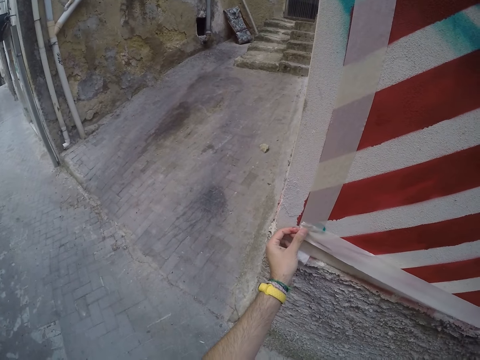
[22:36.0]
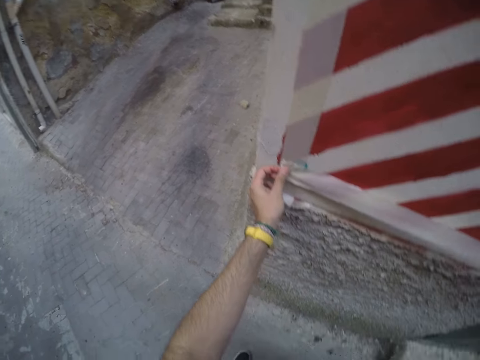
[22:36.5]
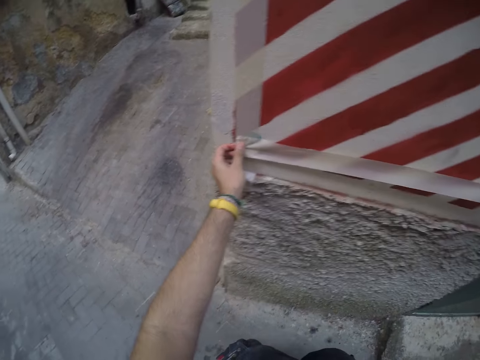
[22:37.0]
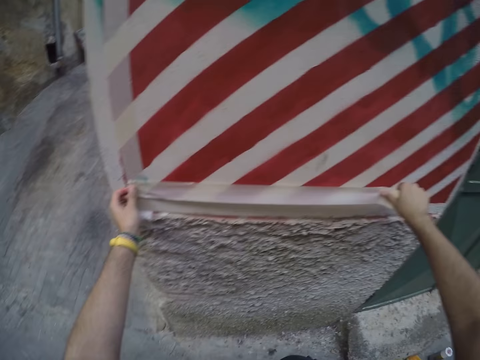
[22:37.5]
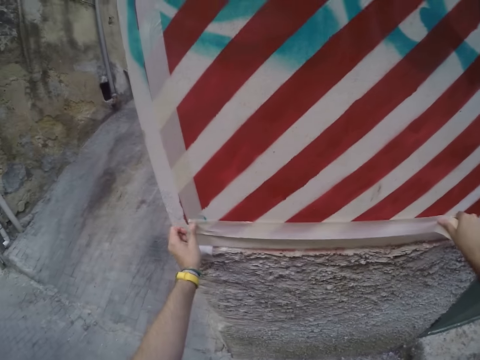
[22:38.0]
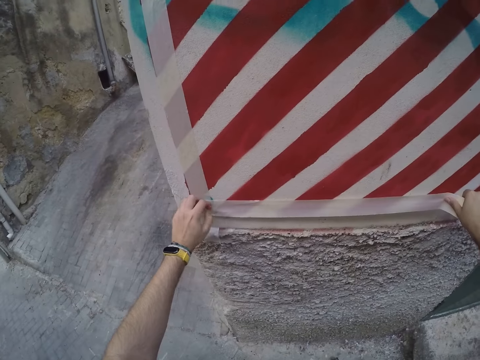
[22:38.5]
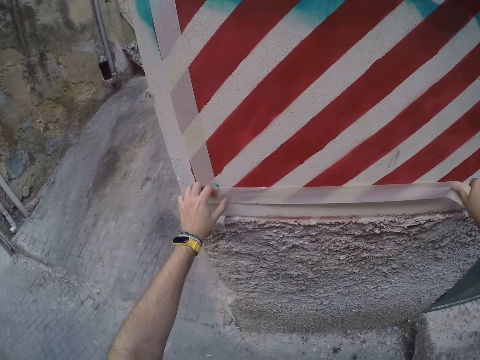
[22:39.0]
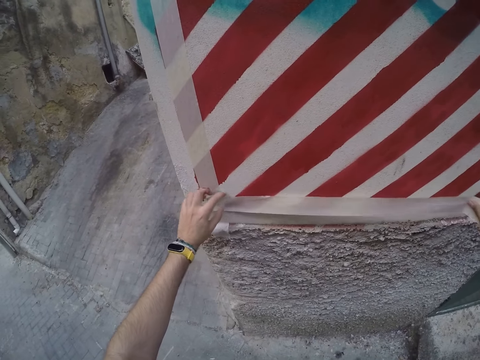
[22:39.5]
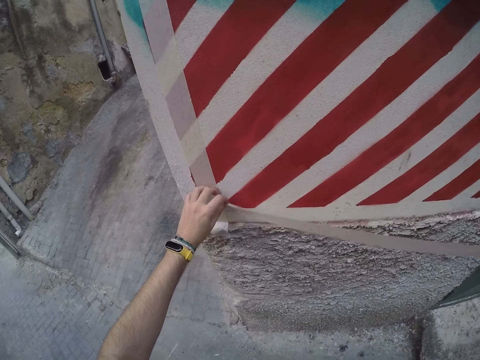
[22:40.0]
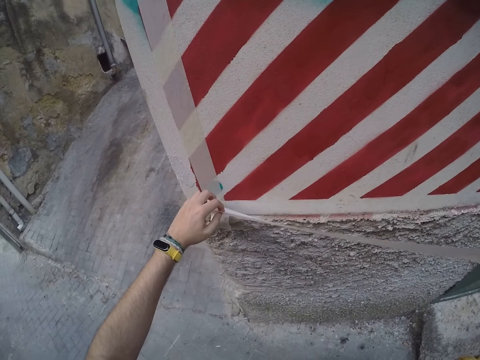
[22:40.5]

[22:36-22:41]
The camera wearer places the masking tape on the wall with both hands.

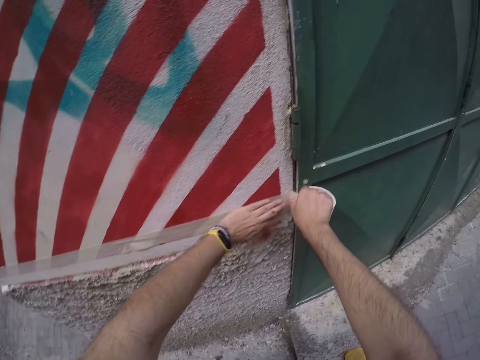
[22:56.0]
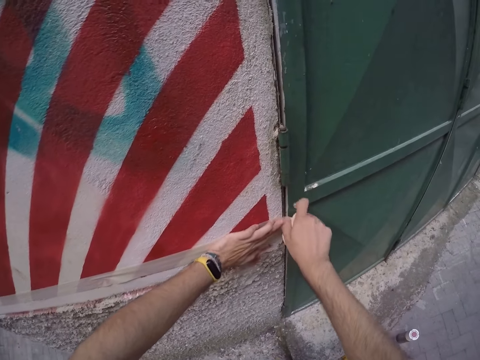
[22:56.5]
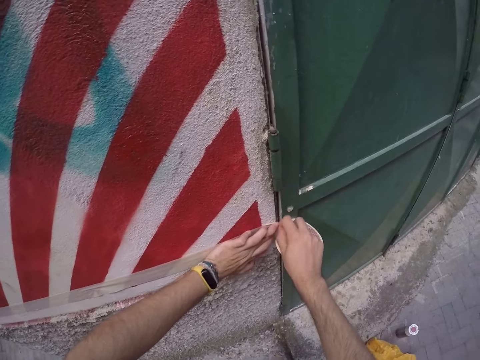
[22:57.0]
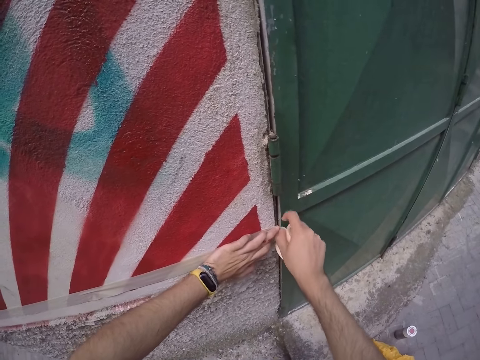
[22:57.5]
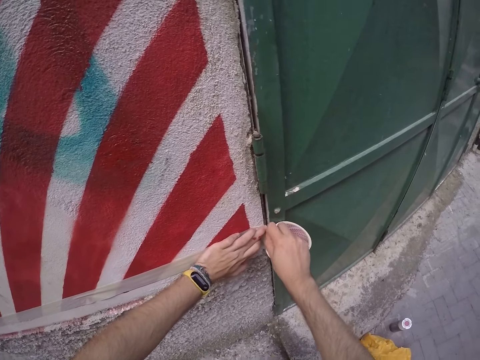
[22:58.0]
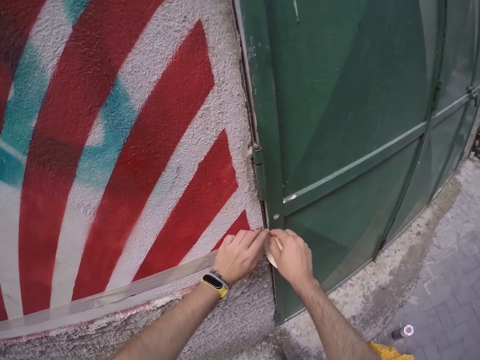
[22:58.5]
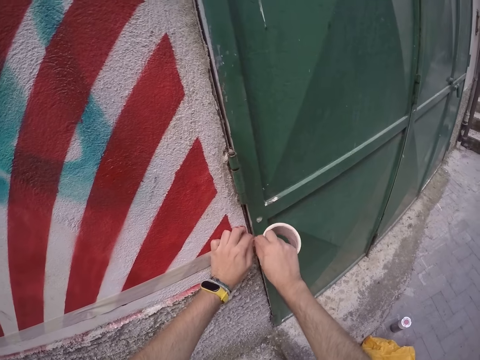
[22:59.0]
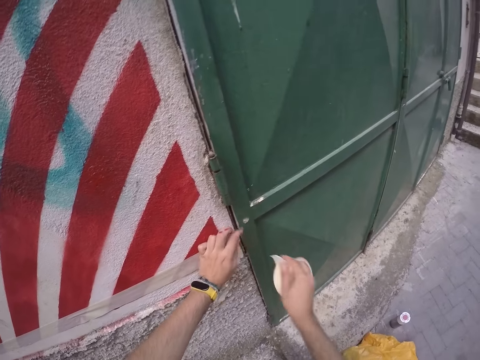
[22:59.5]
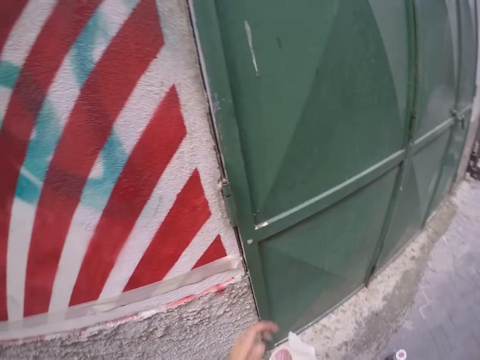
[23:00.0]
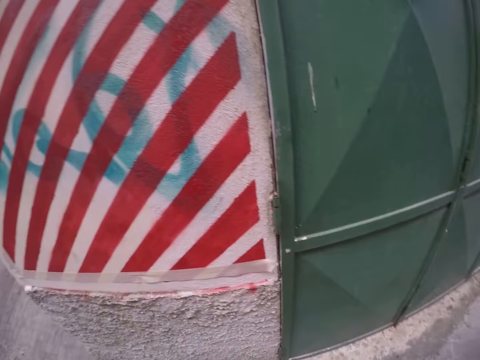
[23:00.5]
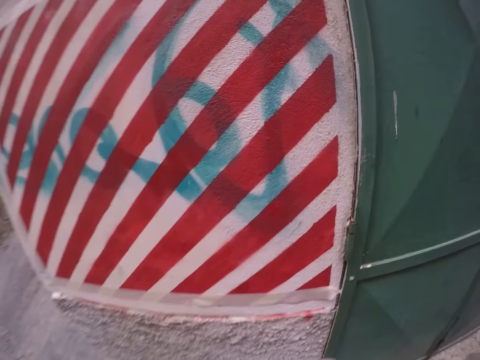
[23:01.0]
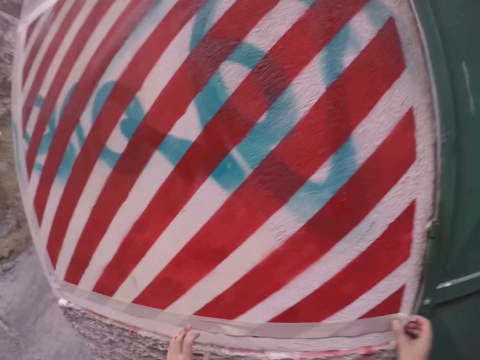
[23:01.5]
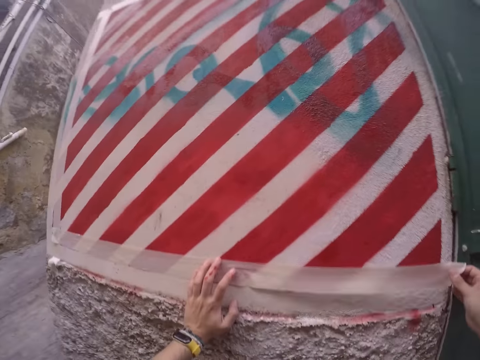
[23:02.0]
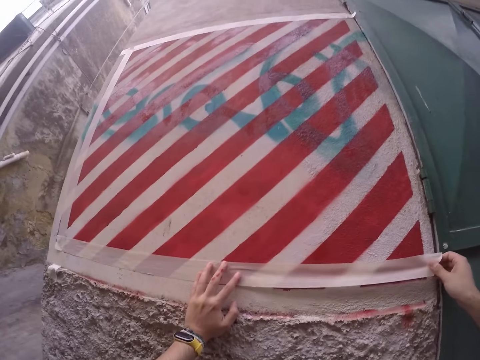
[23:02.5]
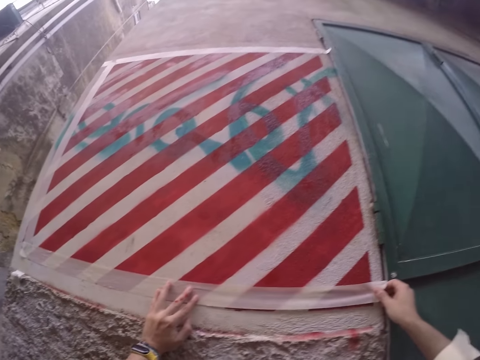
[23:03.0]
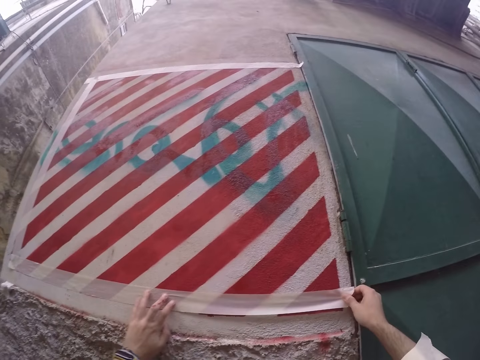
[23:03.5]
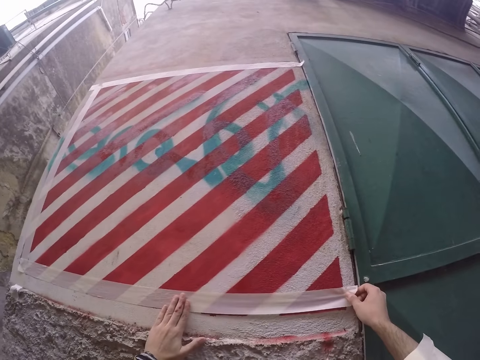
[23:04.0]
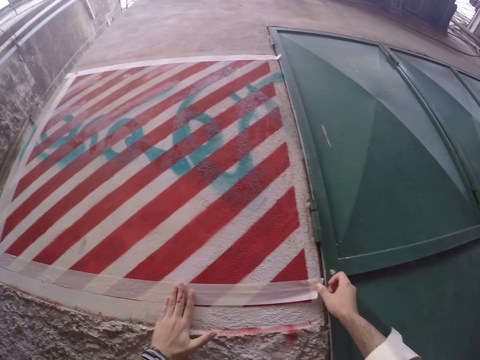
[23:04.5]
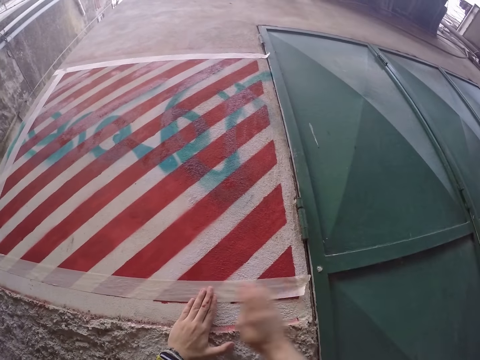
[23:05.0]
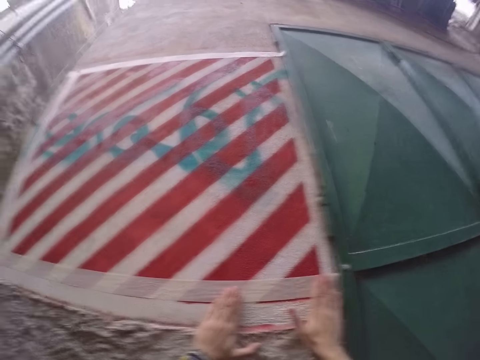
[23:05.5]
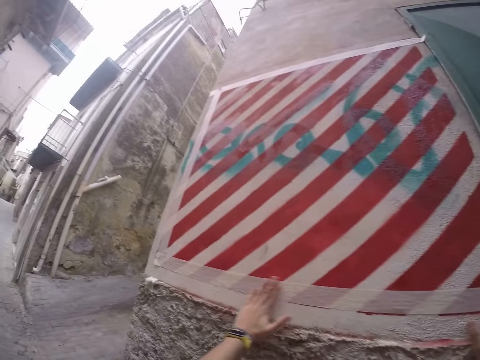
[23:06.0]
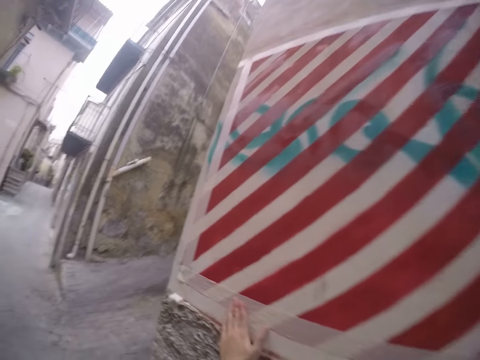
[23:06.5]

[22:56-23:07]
The camera wearer cuts the masking tape in his right hand with his left hand. He adjusts the masking tape on the wall with both hands.

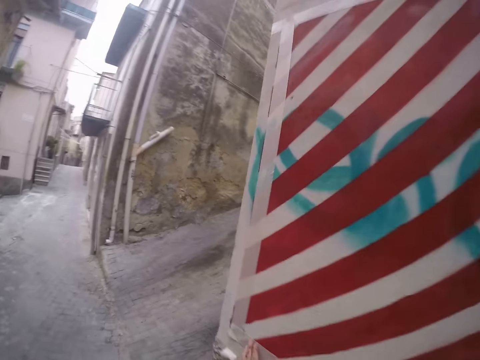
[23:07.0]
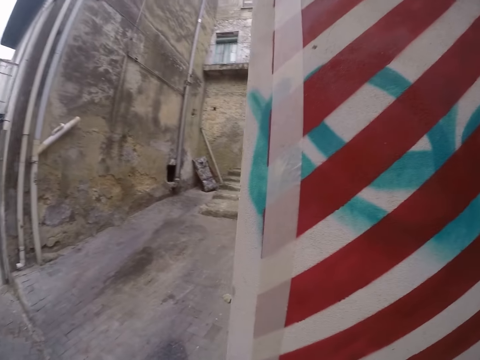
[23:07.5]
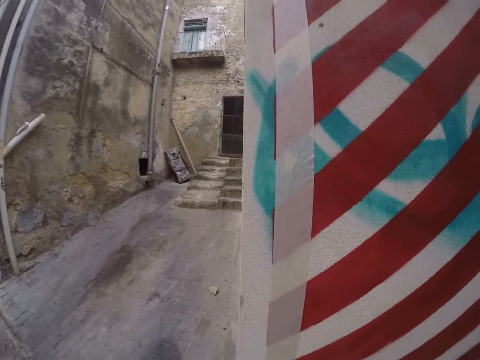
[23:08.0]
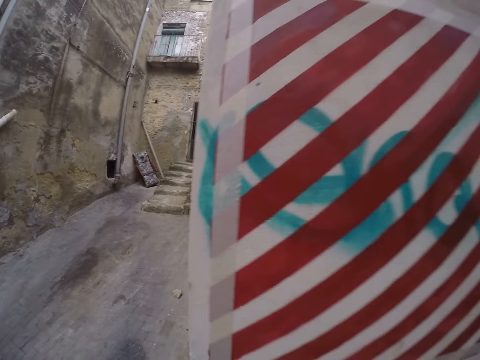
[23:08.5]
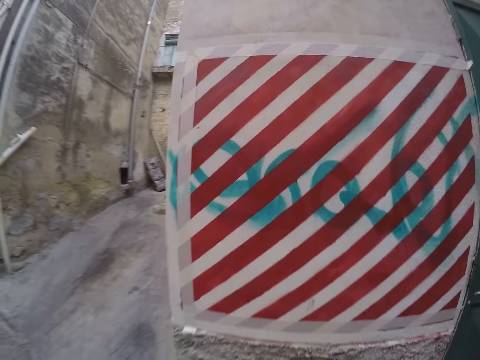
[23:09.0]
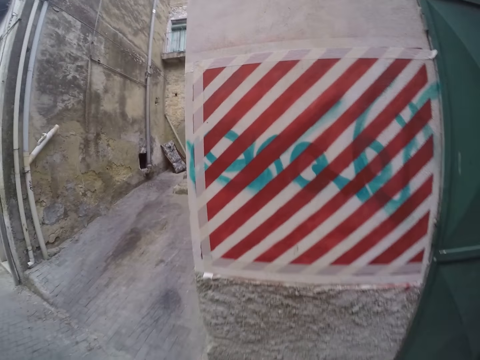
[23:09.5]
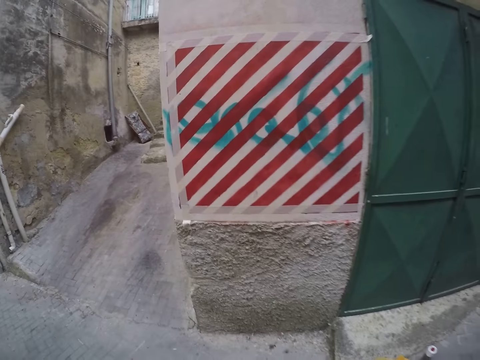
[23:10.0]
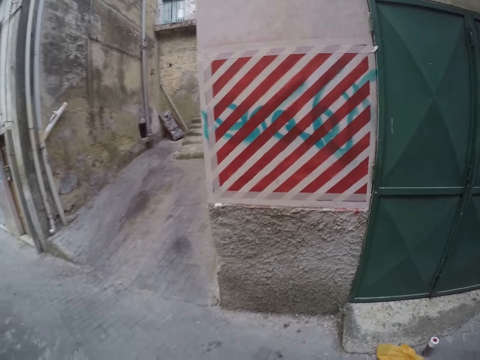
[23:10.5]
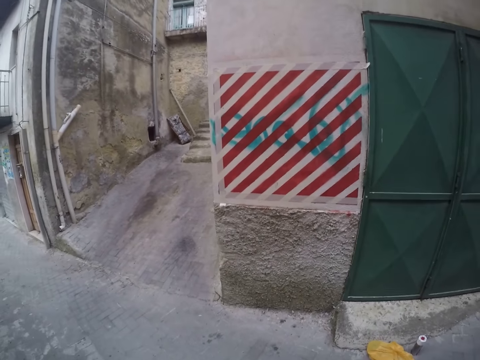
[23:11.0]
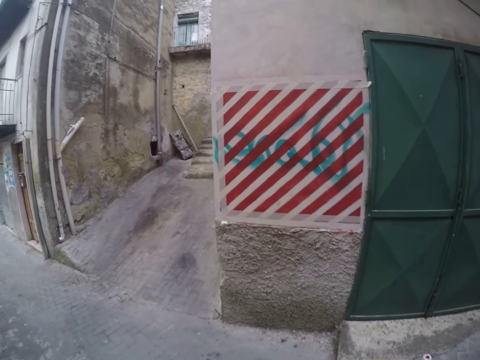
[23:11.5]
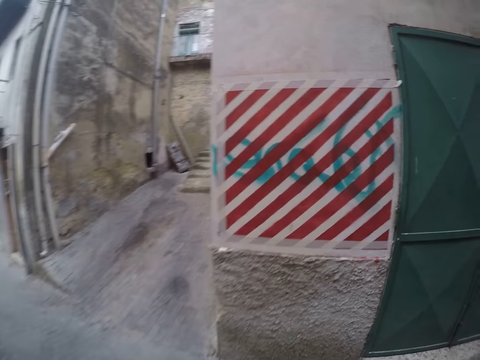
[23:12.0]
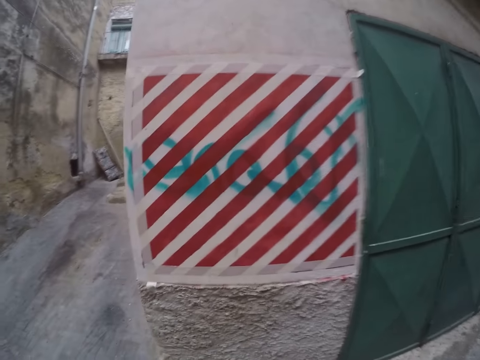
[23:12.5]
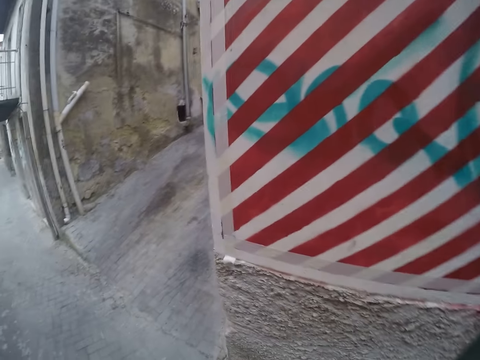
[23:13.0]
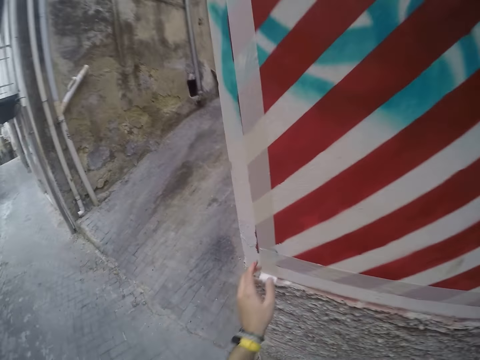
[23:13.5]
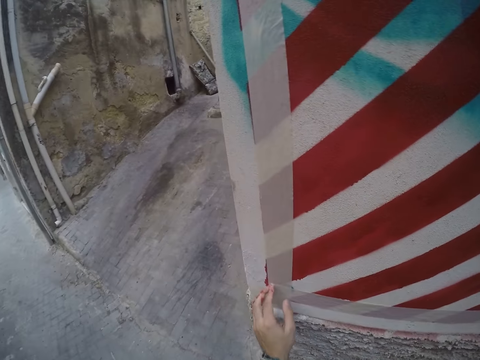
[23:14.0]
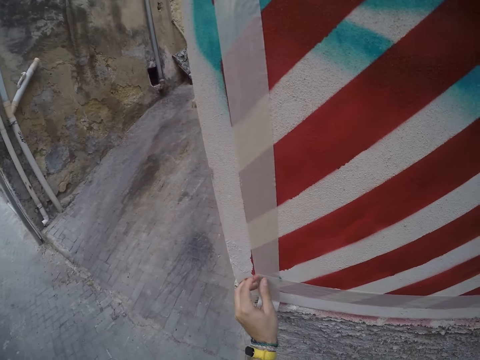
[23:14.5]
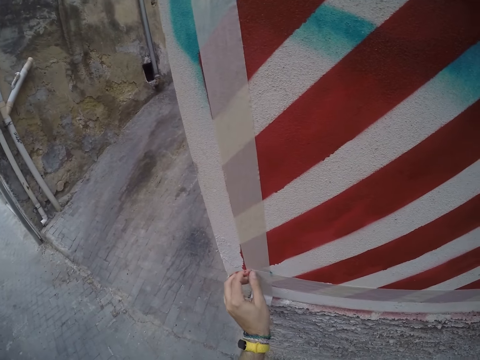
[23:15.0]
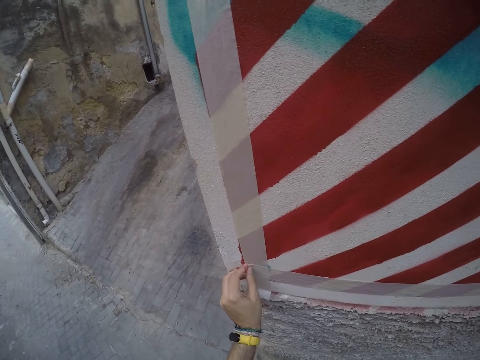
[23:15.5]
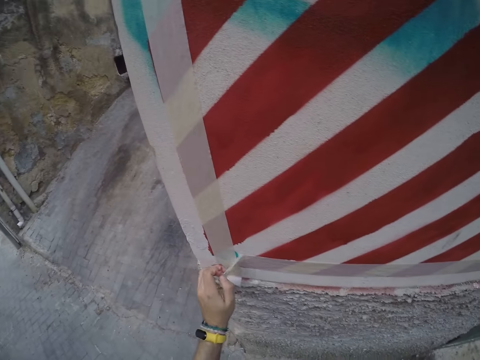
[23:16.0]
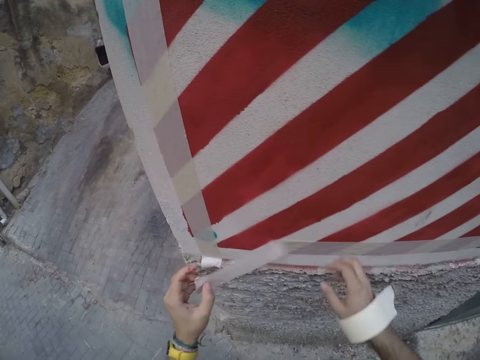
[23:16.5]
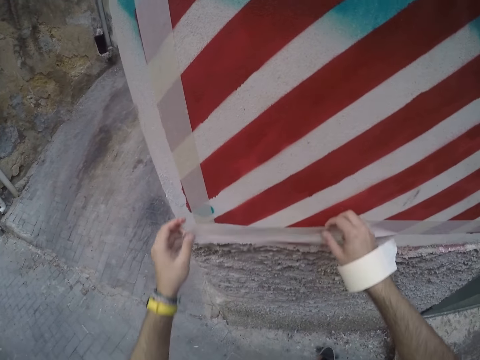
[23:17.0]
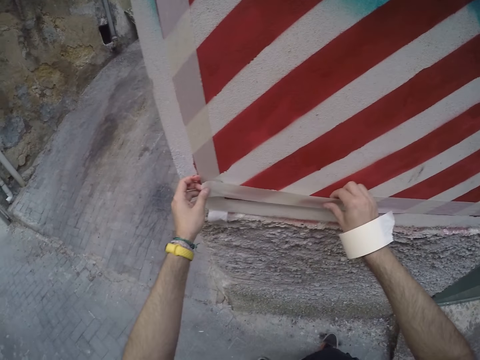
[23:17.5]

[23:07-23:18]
The camera wearer stares at the picture. He removes the seal tape from the wall with his hands and adjusts the masking tape on the wall with both hands.
